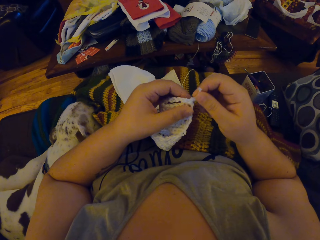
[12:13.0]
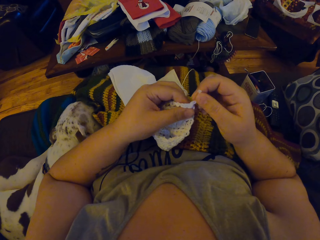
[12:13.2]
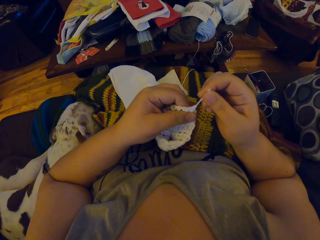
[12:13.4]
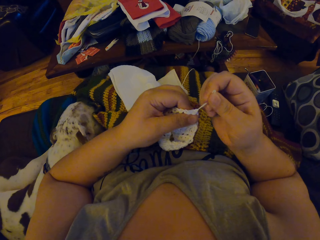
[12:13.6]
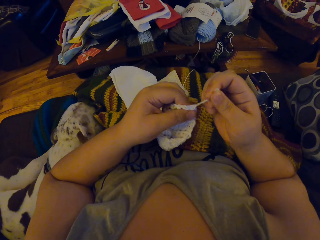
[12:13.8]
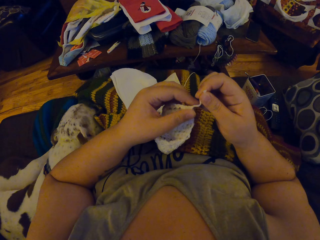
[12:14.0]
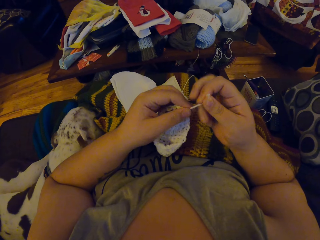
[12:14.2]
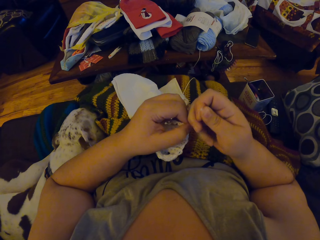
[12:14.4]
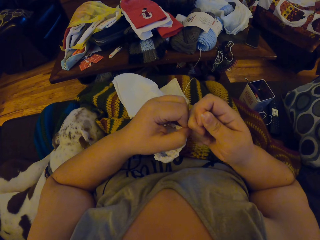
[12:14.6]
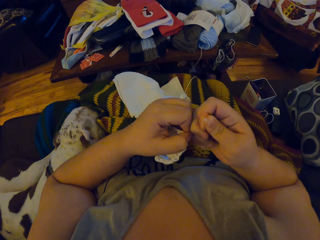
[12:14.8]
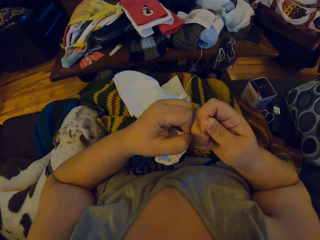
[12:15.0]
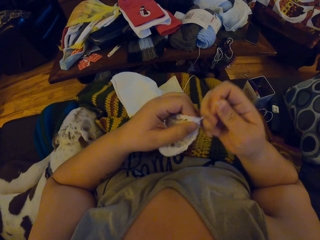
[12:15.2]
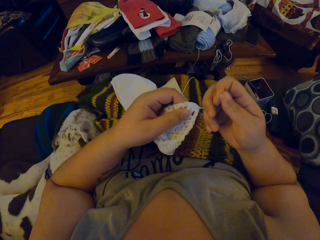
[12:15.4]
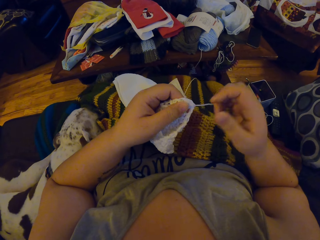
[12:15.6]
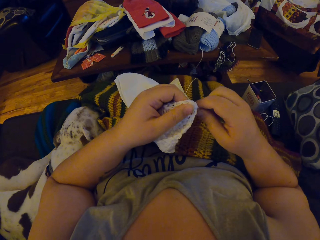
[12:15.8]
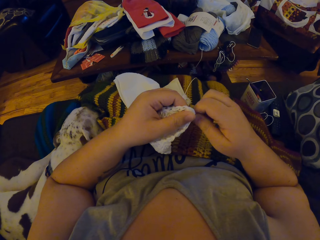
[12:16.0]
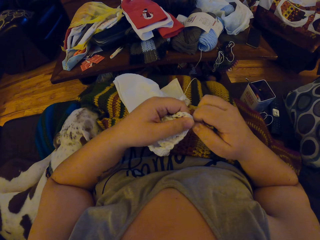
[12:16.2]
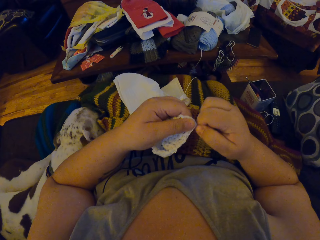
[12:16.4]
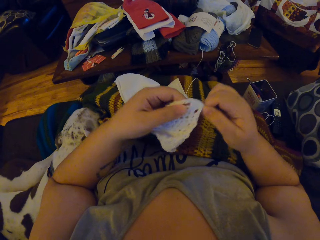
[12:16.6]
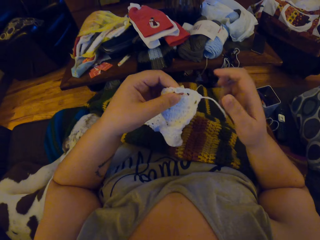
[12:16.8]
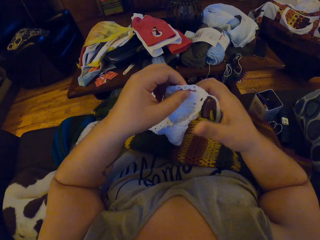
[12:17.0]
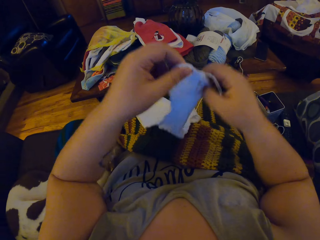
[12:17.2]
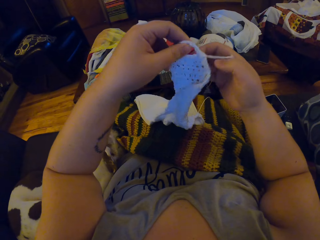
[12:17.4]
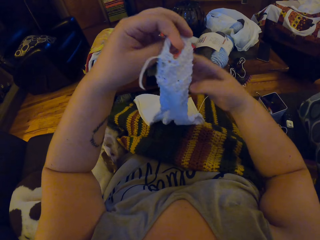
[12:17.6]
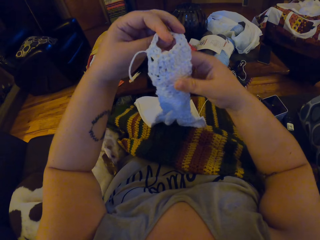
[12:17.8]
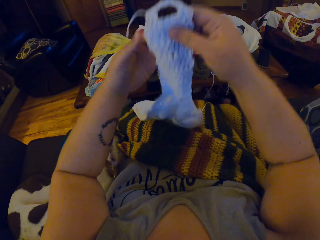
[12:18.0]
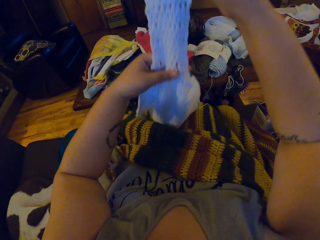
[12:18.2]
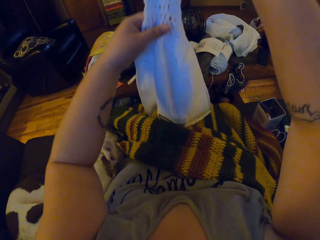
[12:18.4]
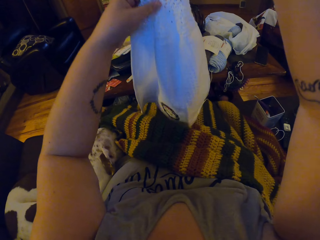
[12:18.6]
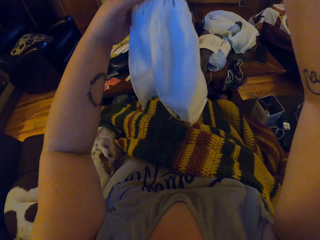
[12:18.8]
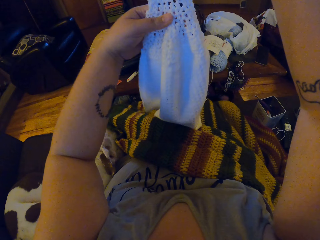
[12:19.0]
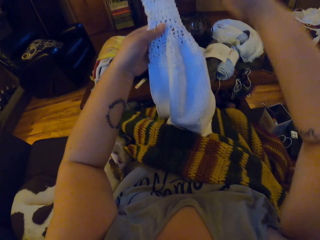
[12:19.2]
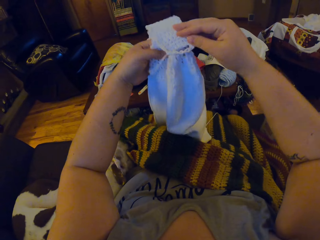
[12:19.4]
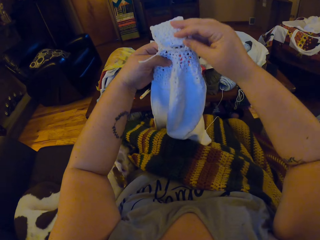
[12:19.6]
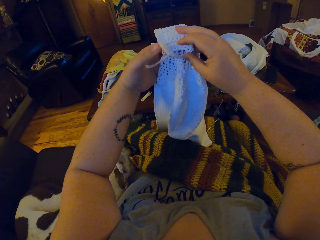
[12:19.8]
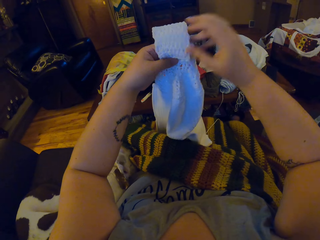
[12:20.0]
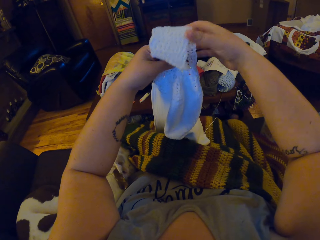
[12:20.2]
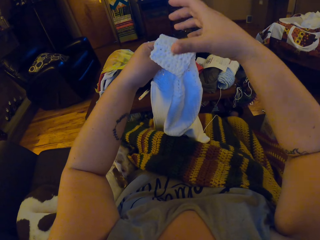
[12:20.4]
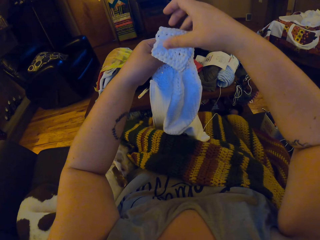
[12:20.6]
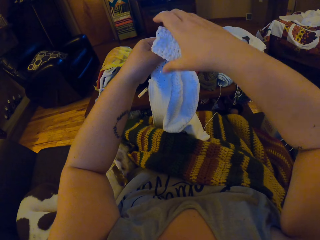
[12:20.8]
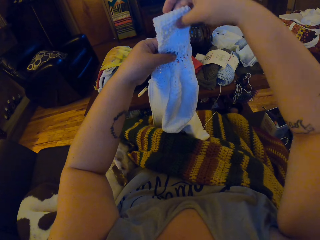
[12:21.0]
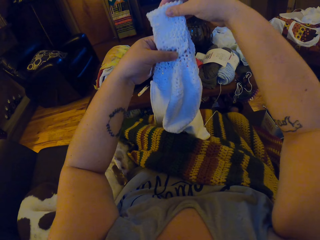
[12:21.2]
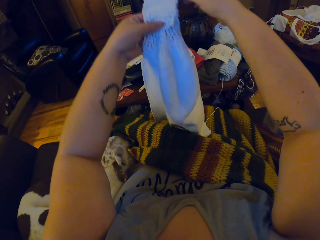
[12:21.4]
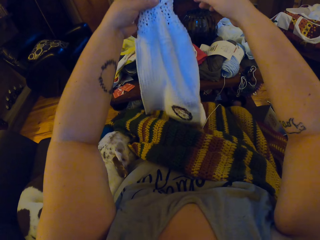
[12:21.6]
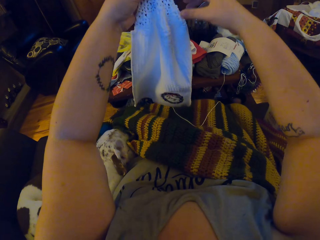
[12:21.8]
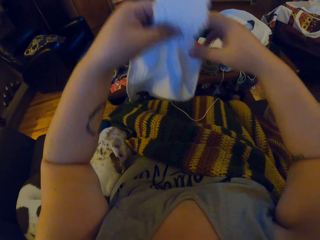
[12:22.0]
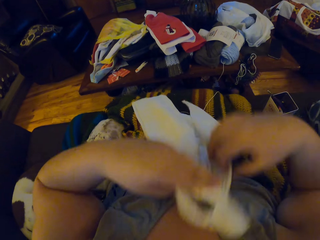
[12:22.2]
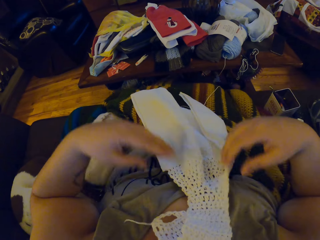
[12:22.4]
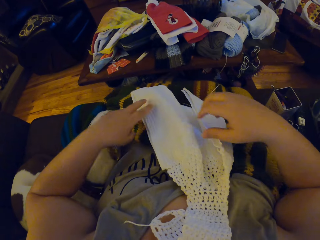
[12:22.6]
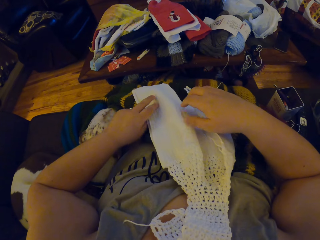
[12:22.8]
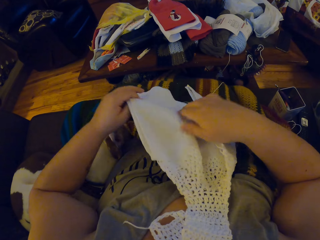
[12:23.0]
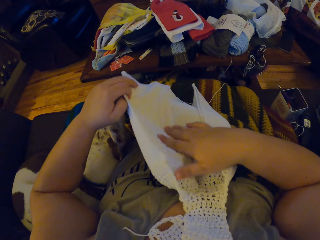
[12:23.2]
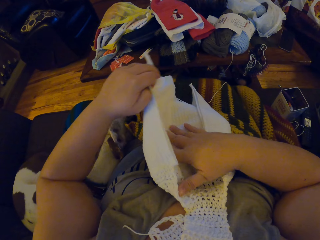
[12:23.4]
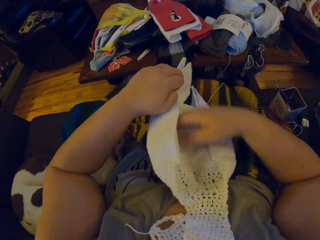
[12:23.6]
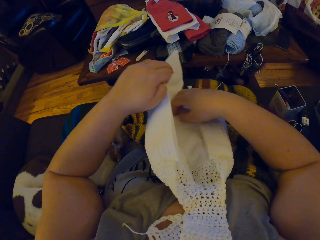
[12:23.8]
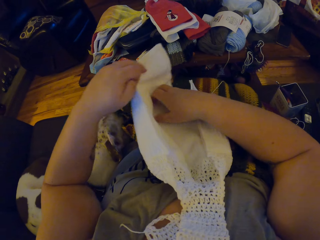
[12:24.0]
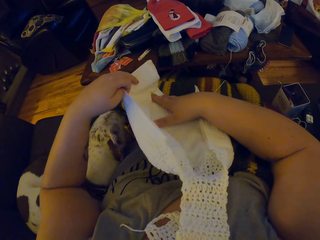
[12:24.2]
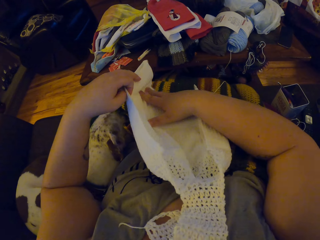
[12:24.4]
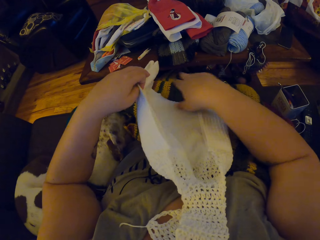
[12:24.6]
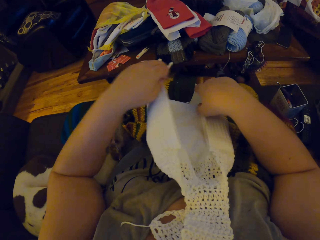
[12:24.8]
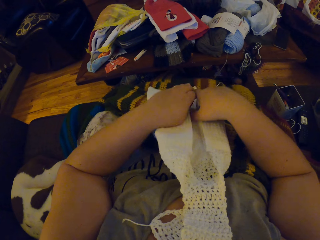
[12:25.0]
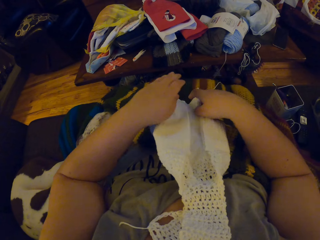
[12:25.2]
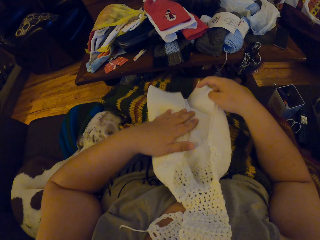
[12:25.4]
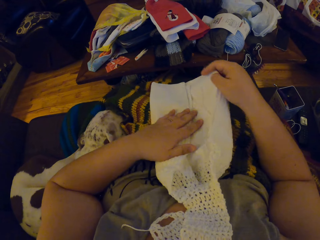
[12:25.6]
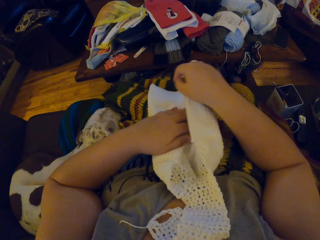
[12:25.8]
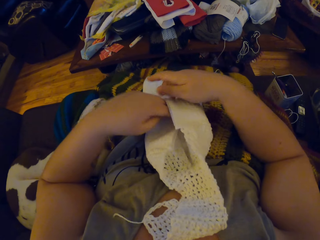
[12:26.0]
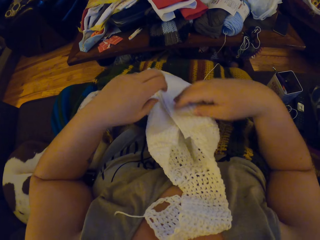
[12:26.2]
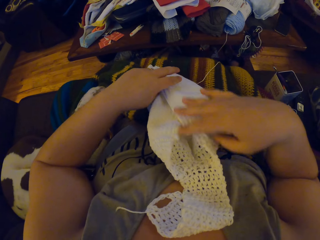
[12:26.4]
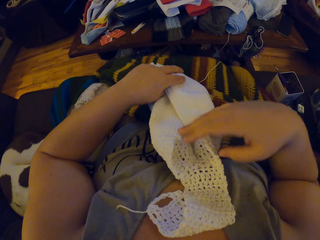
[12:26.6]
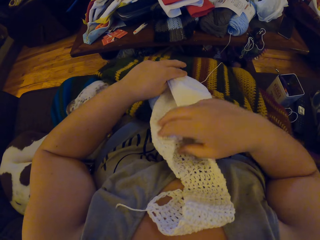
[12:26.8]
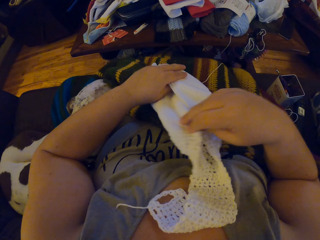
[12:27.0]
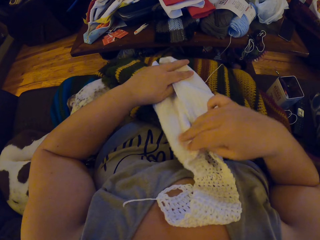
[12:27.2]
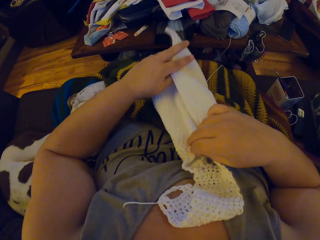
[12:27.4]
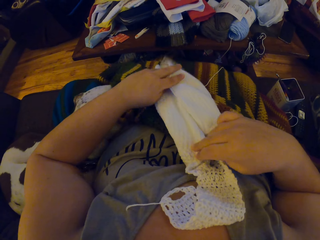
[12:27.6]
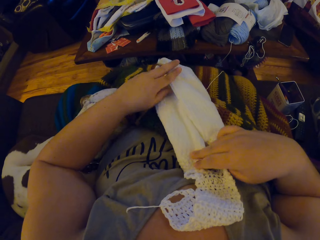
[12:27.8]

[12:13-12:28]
The camera wearer pulls out the string. She stretches the fabric. She holds the crocheted cloth. She folds the fabric. She drops the fabric on her chest. She folds the fabric again.

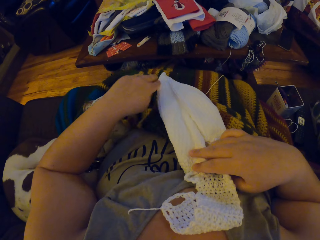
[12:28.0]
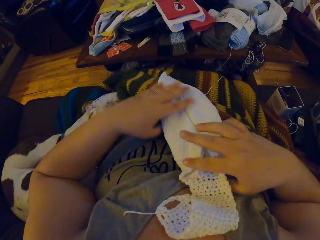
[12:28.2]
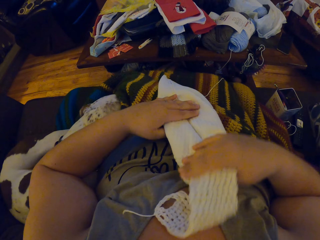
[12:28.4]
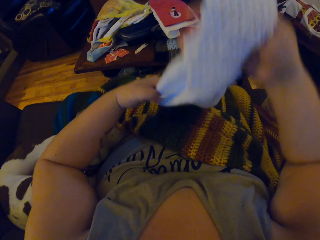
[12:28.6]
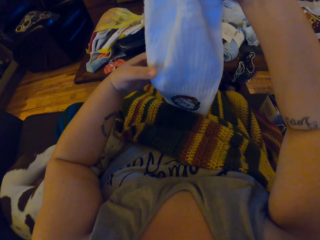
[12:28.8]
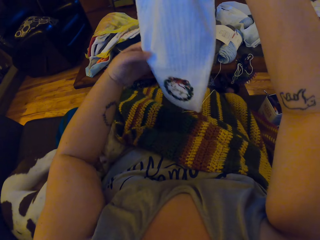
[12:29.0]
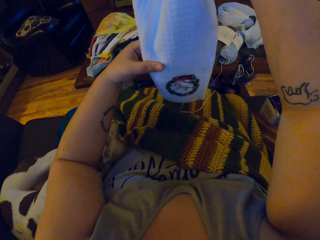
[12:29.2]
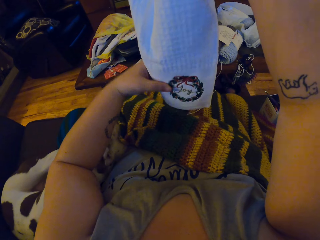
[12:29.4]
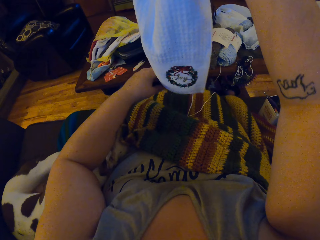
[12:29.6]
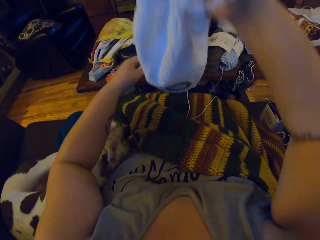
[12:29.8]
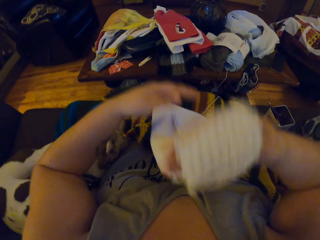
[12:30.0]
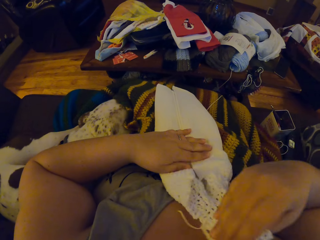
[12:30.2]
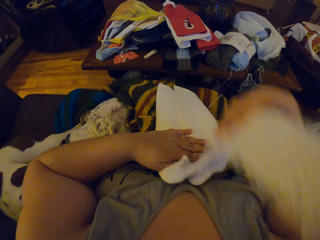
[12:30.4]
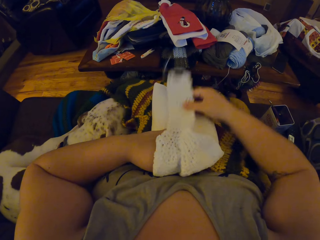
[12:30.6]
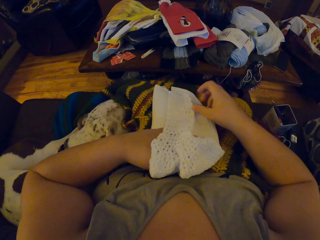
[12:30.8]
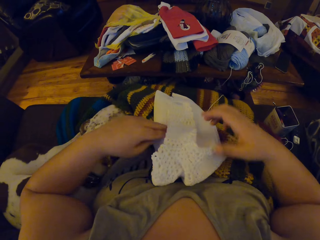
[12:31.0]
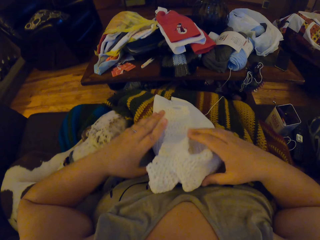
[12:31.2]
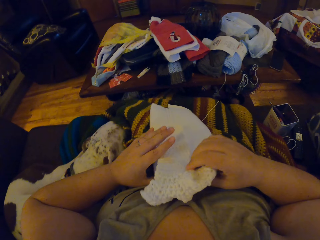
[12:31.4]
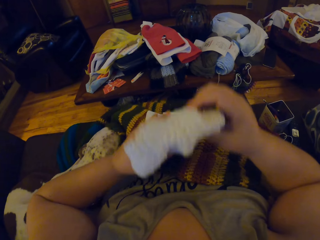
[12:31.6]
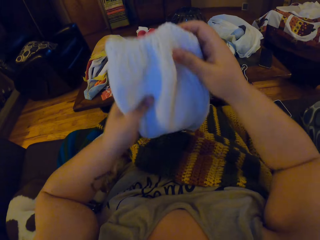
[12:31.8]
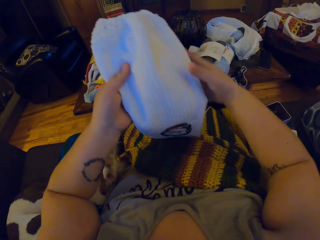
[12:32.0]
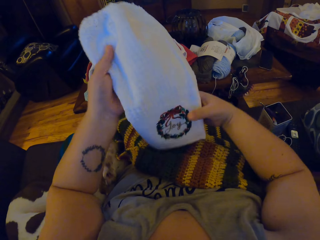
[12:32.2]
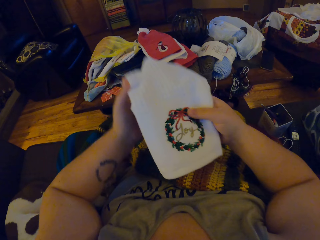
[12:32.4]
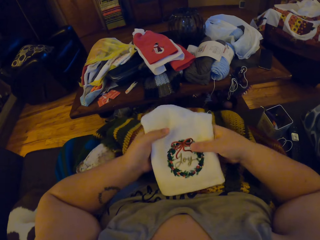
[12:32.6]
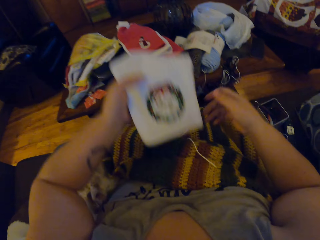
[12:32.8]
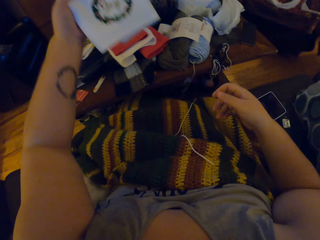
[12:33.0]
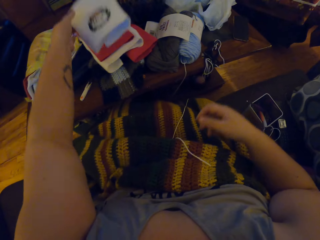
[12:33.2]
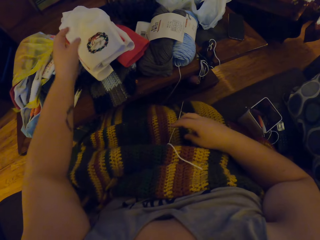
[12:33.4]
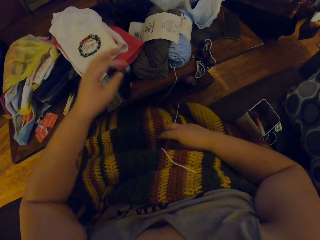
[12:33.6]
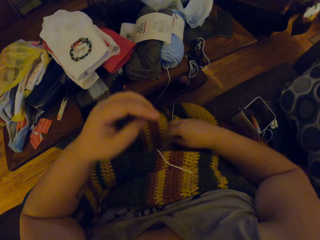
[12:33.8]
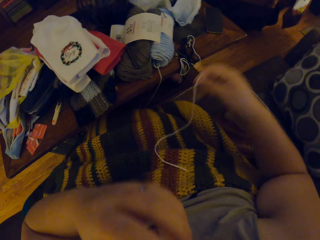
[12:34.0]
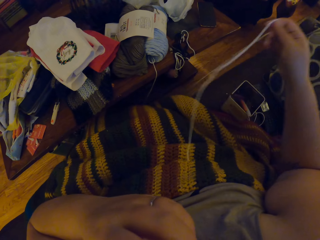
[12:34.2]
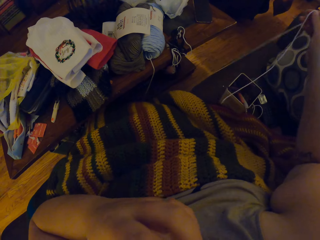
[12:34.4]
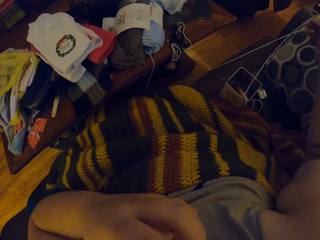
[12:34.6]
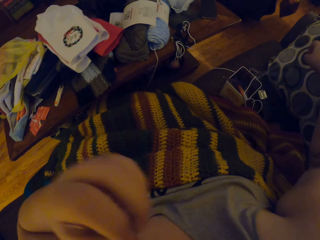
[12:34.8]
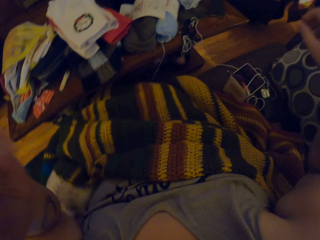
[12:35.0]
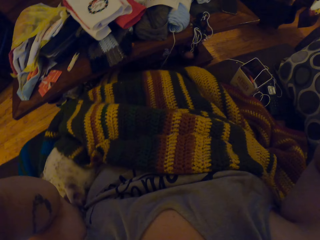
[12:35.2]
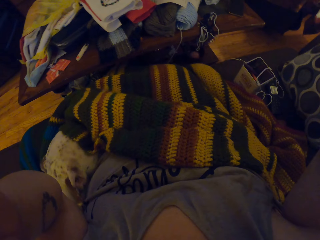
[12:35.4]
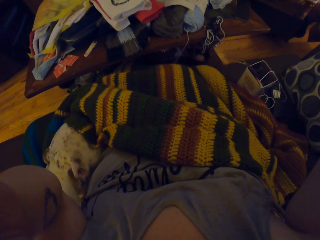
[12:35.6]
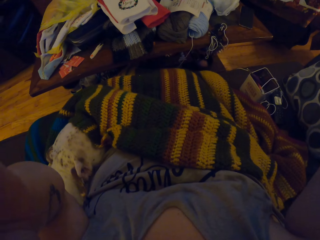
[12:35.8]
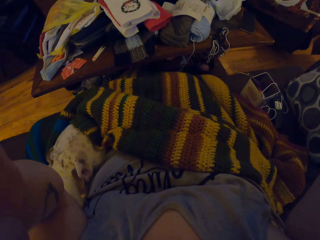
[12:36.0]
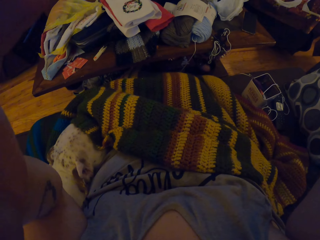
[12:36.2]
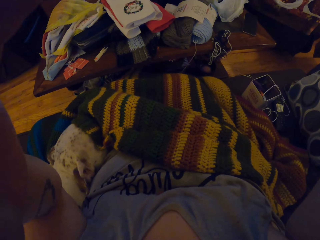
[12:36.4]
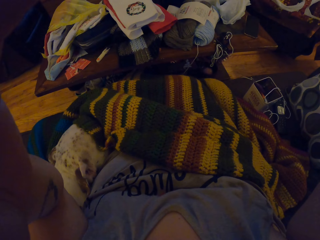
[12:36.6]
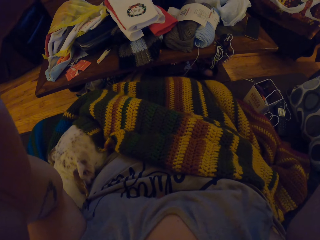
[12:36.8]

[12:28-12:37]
The camera wearer puts the cloth on the other cloths. She picks up a strand of yarn. She drops the strand of yarn. She lifts her hands.
